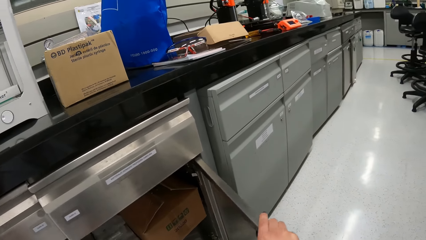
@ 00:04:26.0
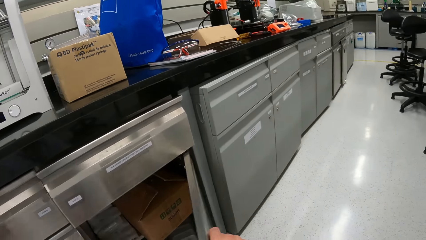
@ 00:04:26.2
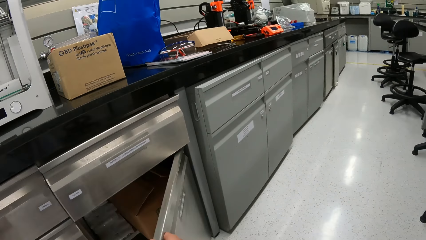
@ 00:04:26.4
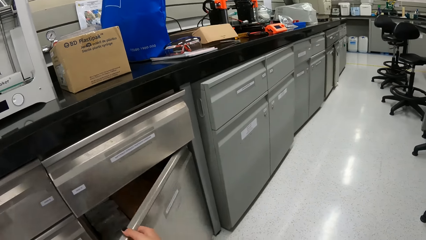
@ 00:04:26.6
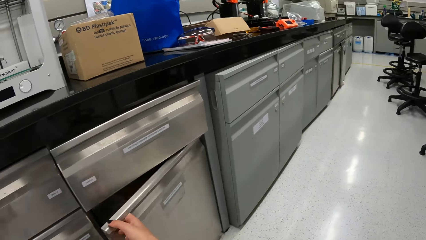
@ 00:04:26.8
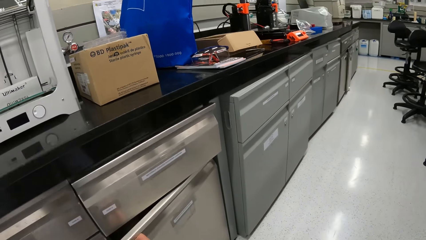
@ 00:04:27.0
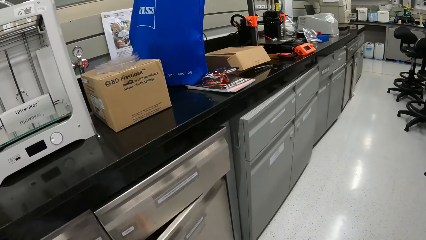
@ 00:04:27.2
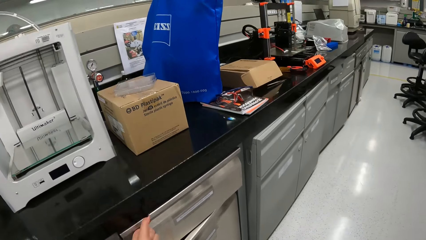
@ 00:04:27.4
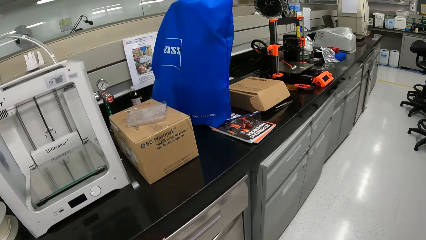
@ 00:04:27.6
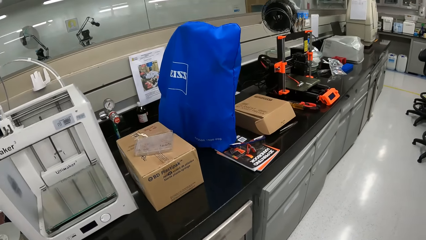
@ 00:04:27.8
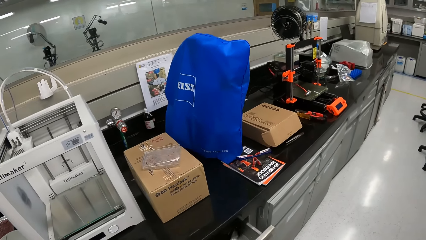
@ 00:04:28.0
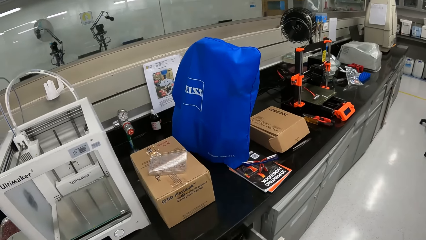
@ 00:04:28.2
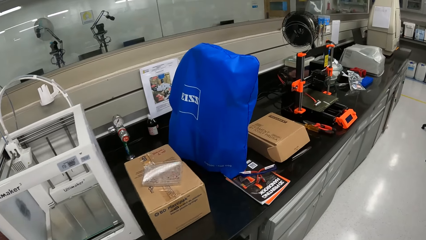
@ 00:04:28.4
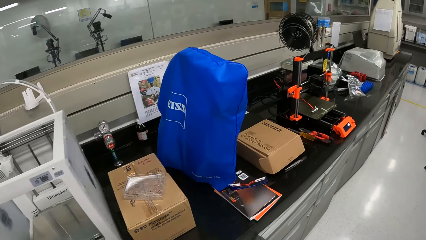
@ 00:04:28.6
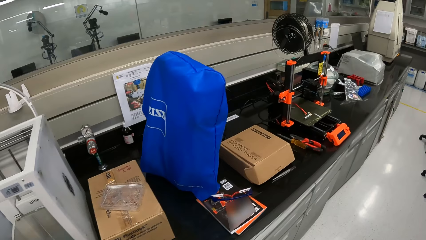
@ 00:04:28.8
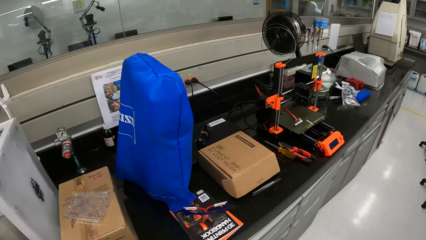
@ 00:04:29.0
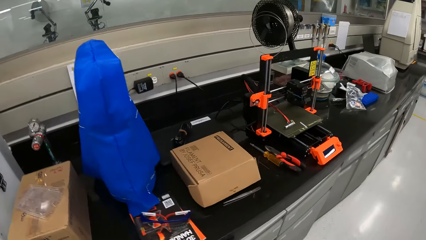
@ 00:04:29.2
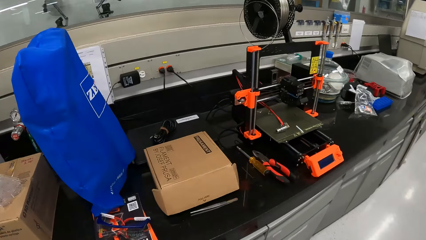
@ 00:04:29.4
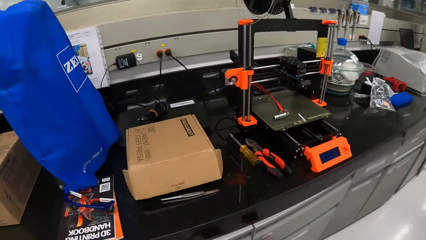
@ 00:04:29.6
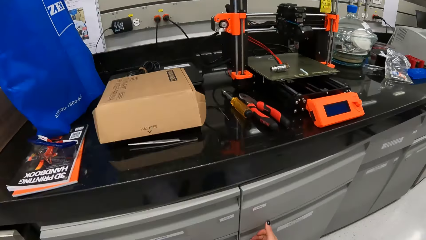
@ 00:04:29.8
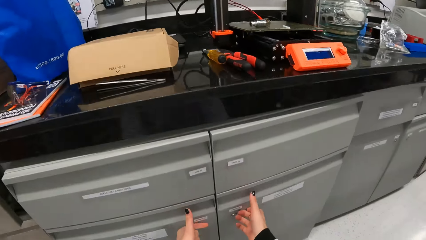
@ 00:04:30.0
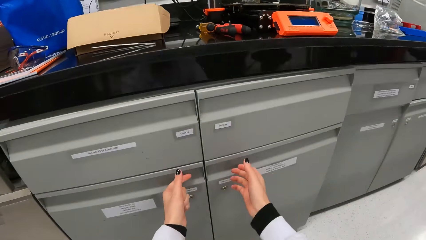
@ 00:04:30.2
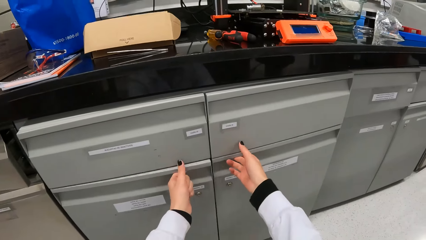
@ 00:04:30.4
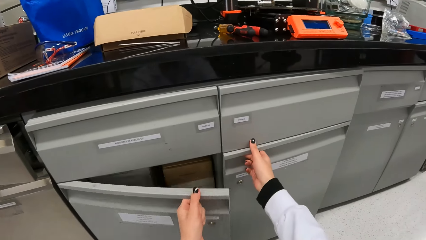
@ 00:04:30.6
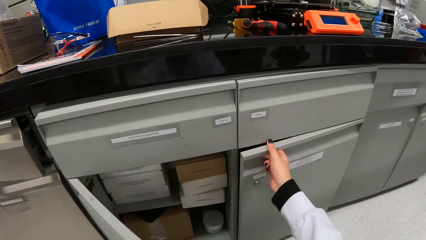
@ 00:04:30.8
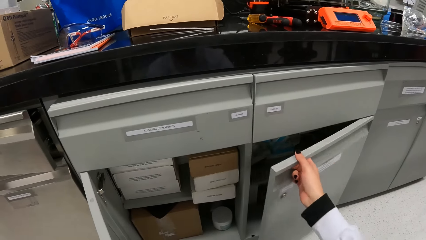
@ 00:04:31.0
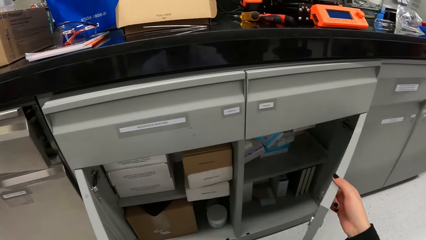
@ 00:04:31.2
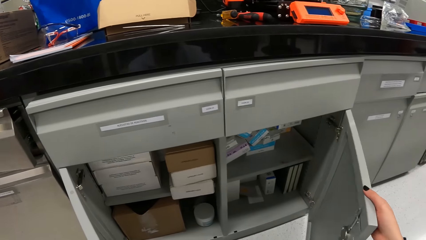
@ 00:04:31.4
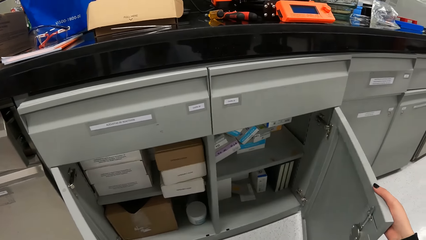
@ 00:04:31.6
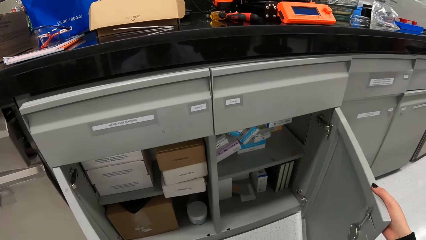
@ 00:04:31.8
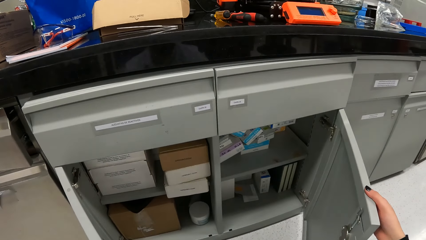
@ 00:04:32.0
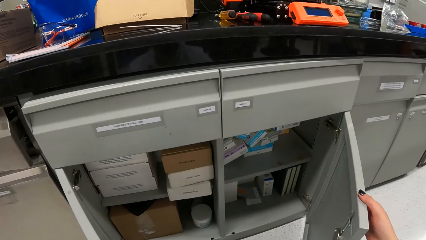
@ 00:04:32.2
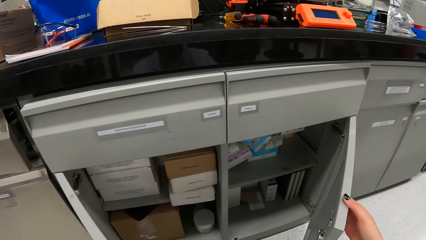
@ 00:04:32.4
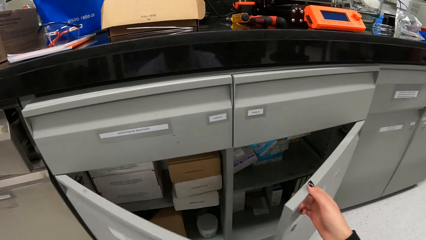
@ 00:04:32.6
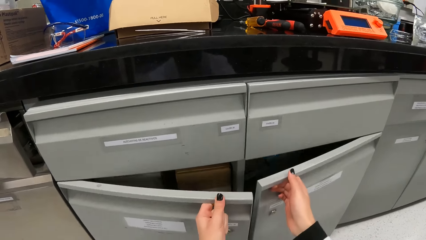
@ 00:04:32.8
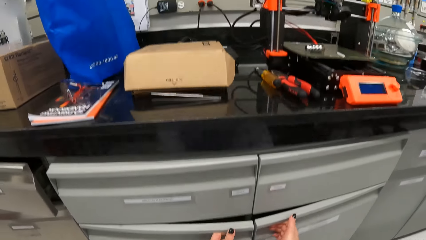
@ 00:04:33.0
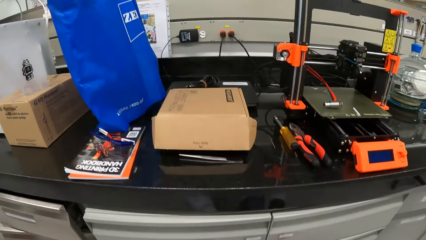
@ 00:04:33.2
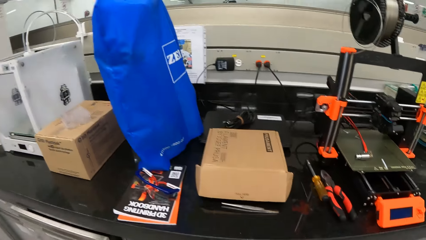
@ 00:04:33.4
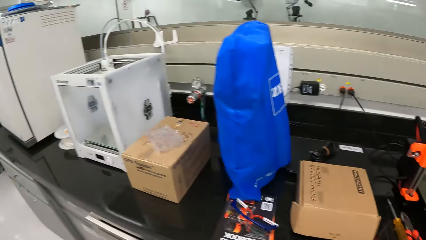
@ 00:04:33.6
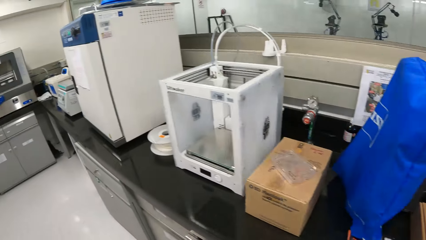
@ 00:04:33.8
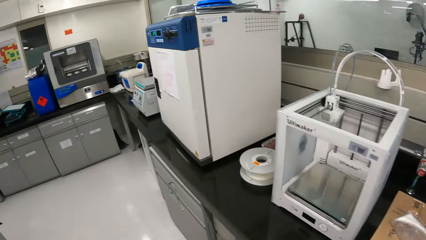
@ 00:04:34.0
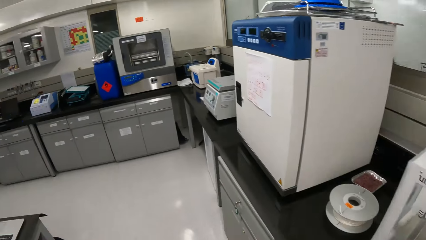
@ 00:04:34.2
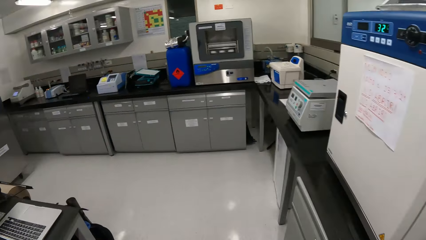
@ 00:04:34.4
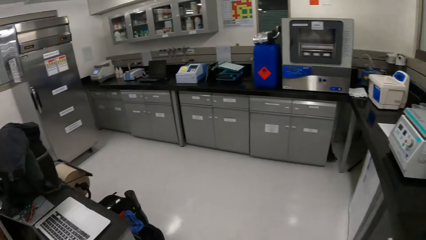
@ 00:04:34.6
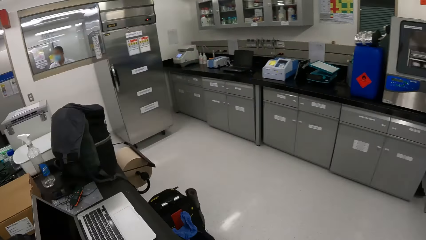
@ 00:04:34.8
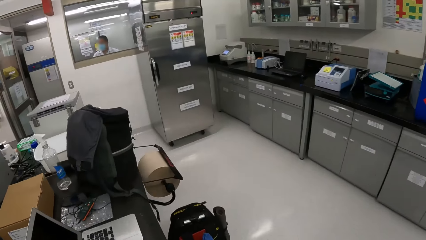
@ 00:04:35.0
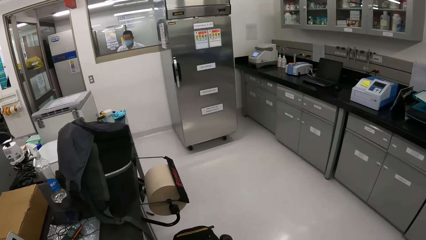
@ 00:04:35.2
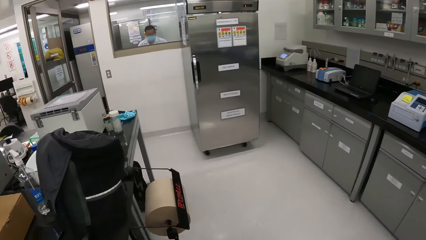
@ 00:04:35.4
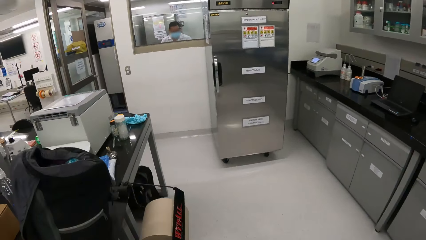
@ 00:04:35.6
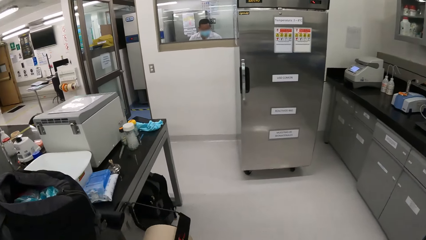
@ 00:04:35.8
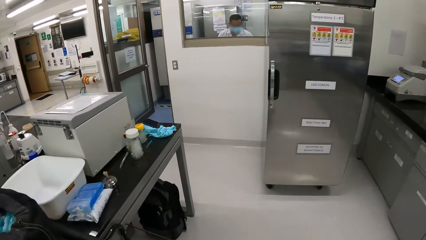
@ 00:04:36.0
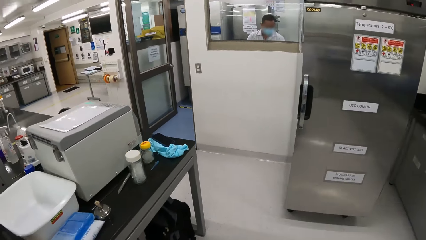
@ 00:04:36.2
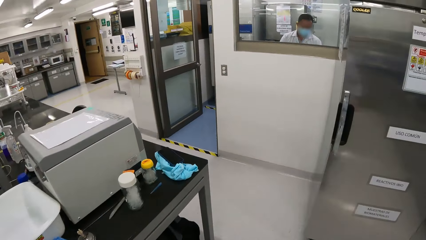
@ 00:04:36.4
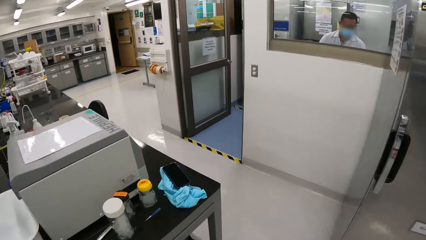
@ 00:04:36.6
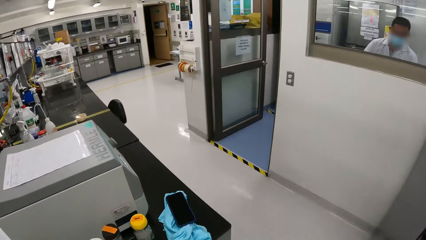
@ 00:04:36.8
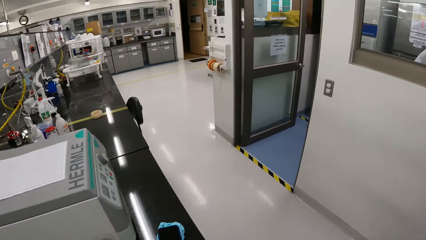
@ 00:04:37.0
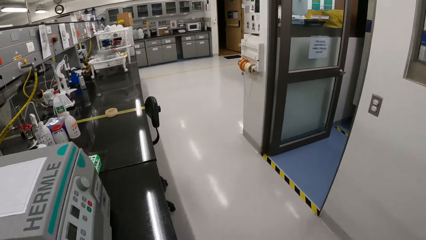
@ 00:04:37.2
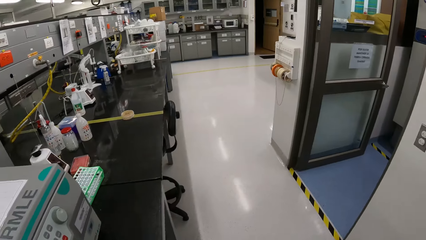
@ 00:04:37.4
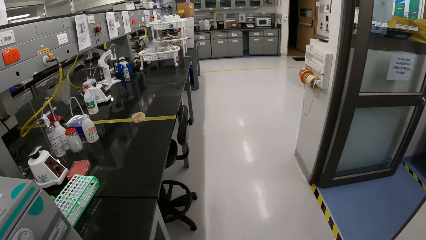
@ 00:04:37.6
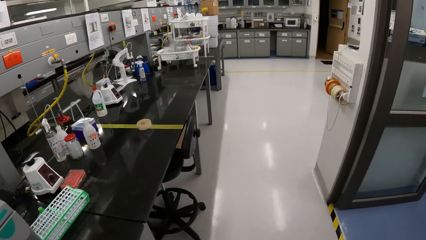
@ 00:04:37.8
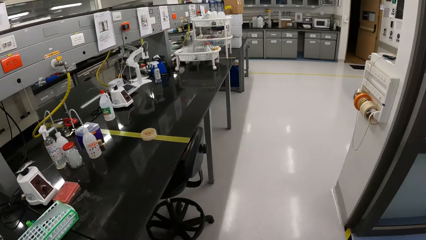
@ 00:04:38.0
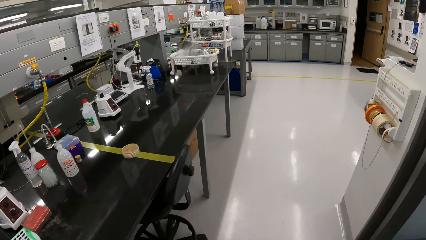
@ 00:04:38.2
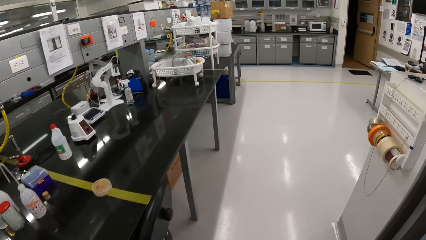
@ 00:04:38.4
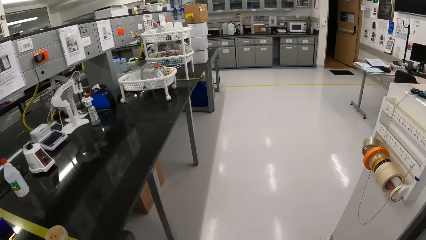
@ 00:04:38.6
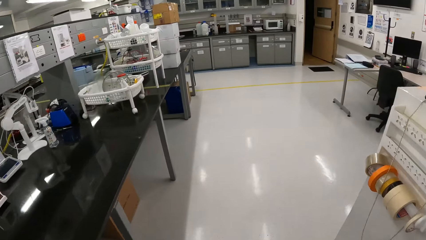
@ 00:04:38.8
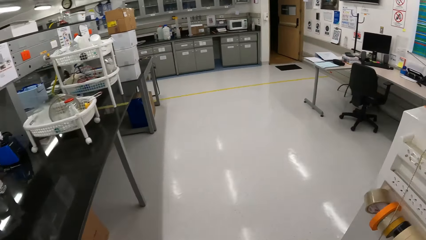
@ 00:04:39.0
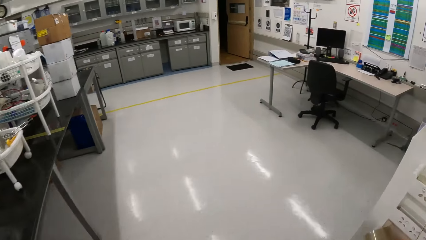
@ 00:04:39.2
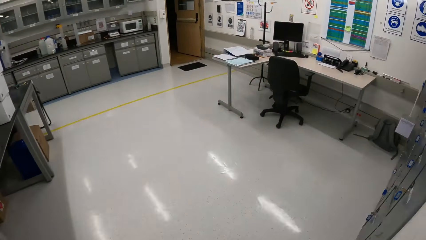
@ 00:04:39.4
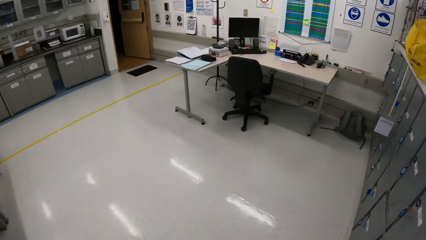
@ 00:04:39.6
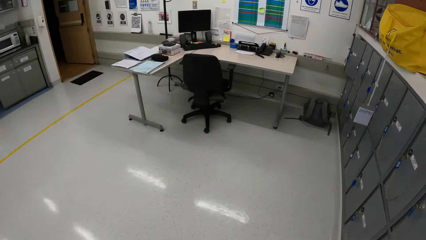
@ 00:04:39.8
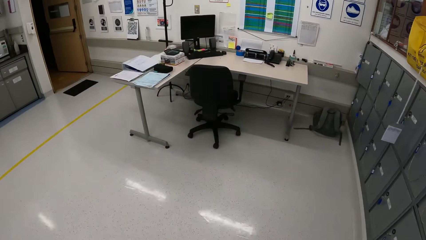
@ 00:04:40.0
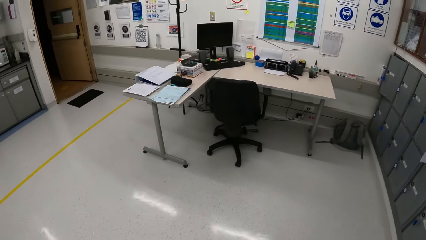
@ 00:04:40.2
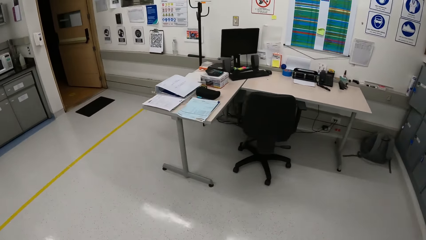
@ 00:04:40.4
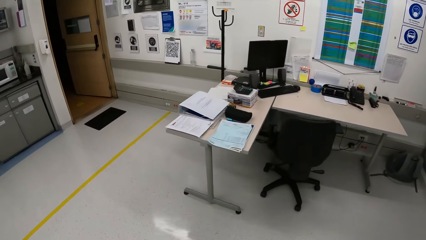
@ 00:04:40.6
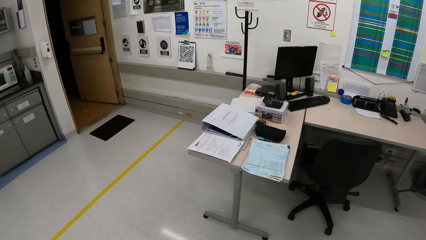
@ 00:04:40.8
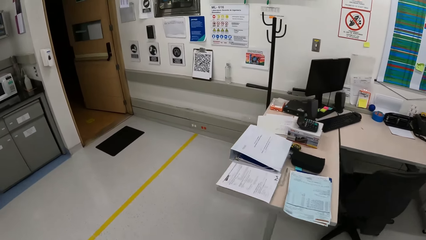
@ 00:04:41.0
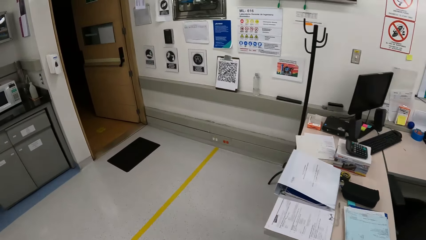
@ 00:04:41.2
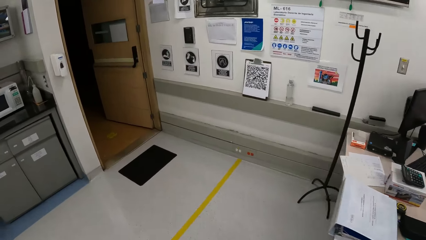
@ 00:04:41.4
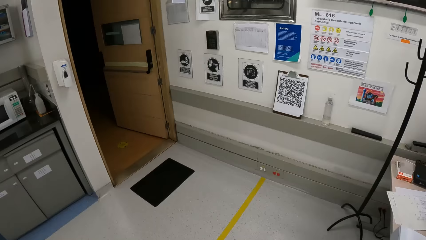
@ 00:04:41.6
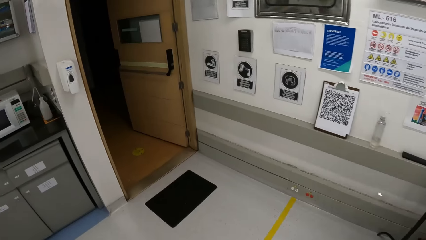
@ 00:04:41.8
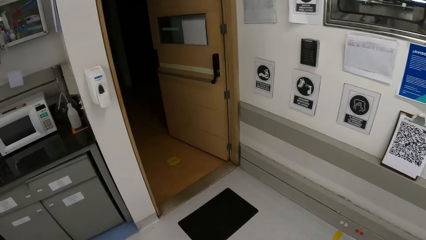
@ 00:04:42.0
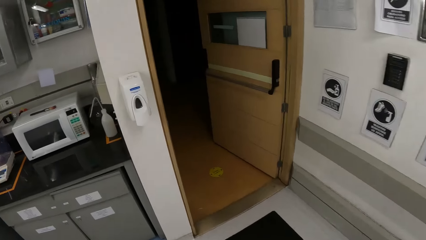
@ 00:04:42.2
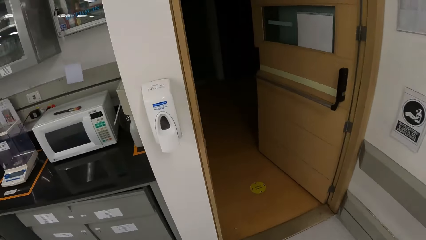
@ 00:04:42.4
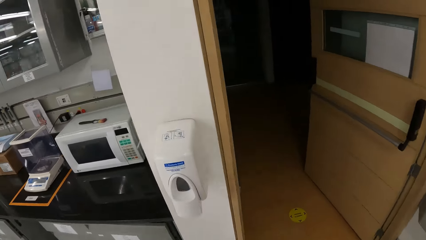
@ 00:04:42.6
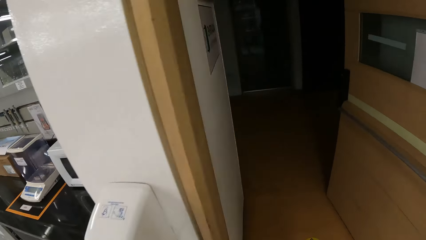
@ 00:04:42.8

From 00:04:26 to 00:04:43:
The camera wearer closes the cabinet door with her right hand. She opens a cabinet drawer with her left hand. She opens a cabinet door with her left hand. She opens a cabinet door with her right hand. She closes the cabinet door with her right hand. She closes the cabinet door with her left hand. She walks back. She walks out of the laboratory.
